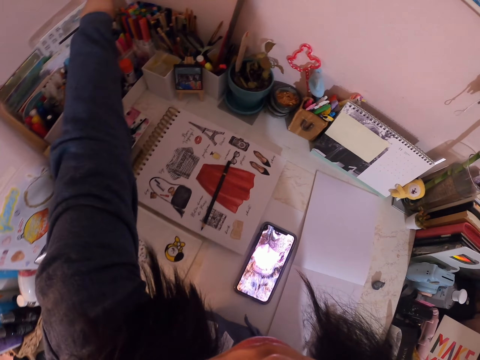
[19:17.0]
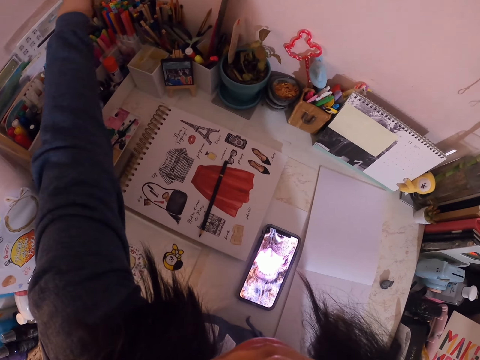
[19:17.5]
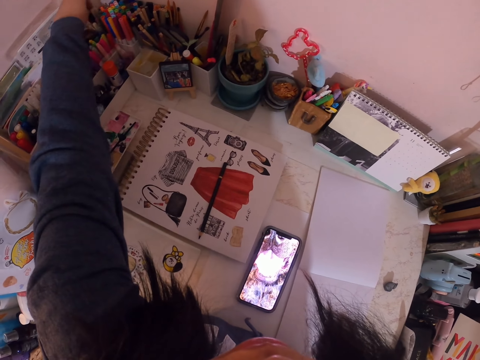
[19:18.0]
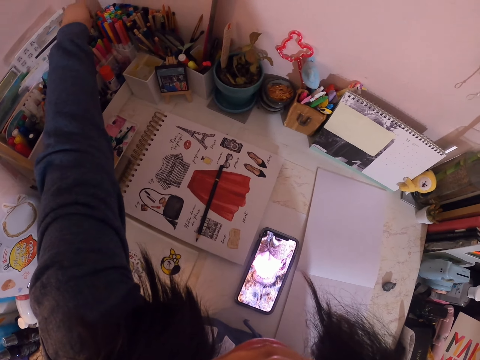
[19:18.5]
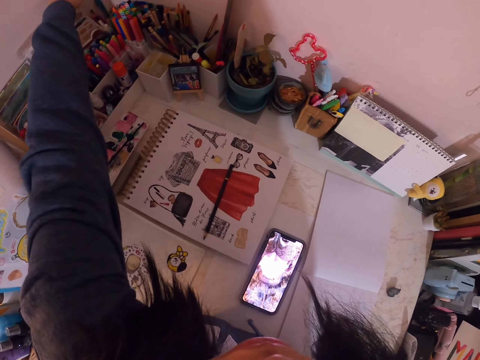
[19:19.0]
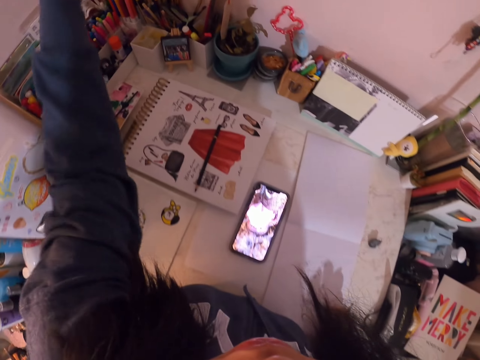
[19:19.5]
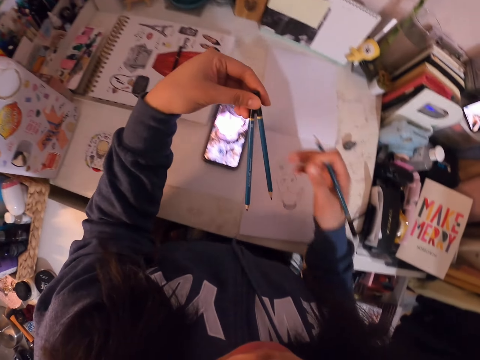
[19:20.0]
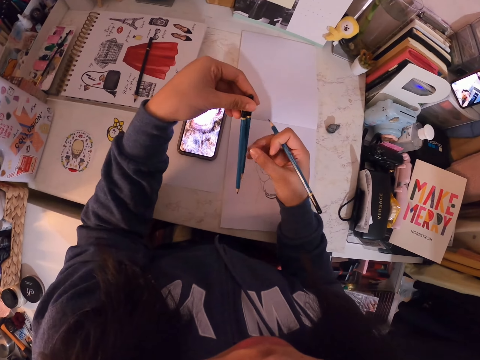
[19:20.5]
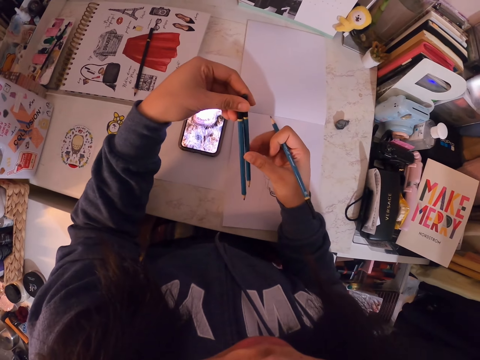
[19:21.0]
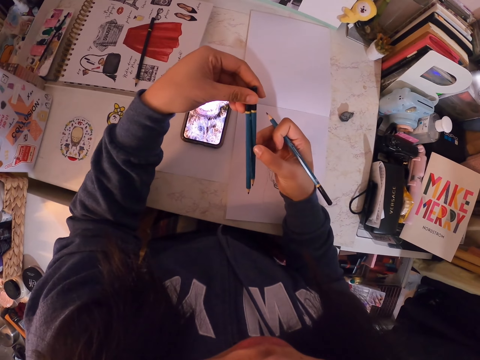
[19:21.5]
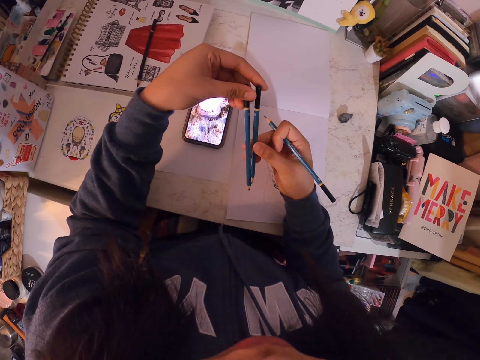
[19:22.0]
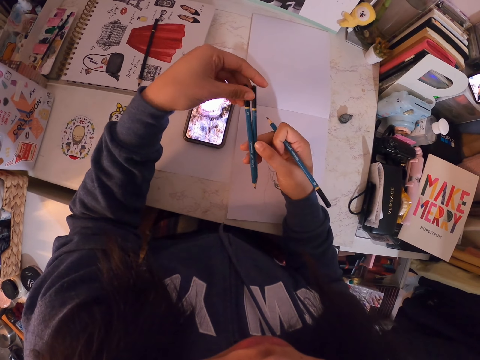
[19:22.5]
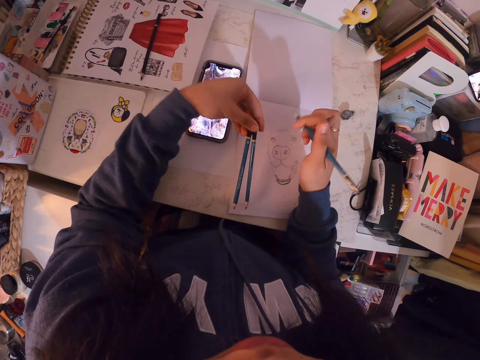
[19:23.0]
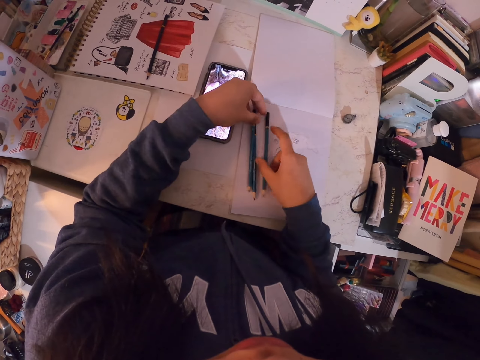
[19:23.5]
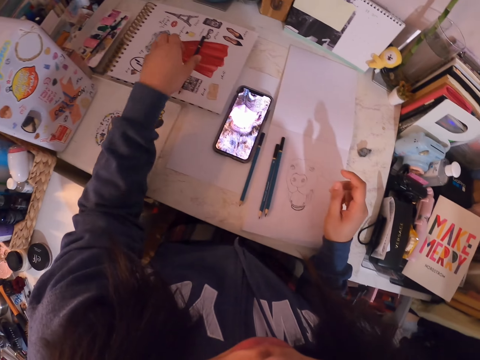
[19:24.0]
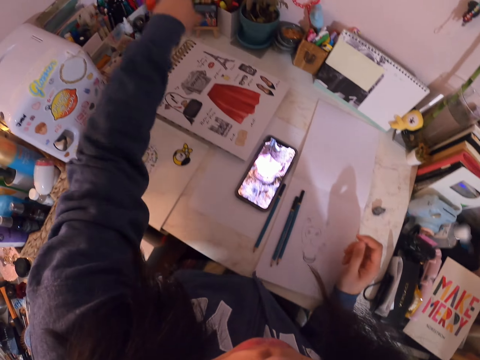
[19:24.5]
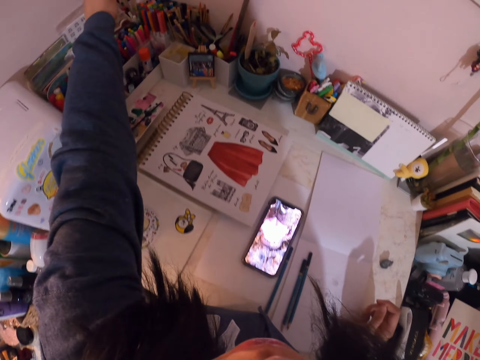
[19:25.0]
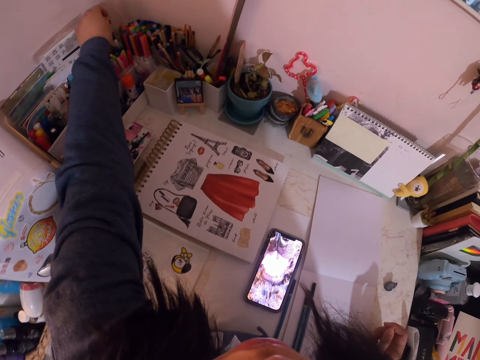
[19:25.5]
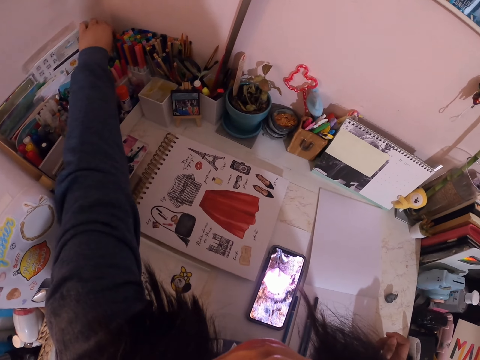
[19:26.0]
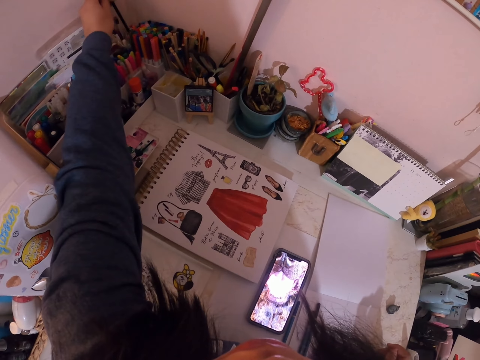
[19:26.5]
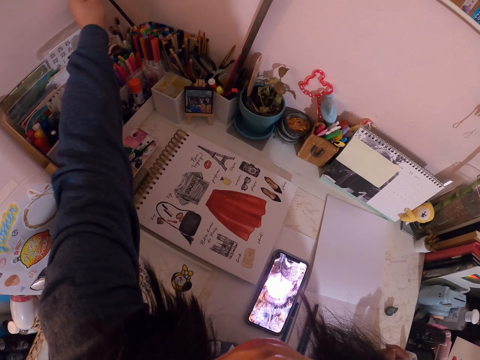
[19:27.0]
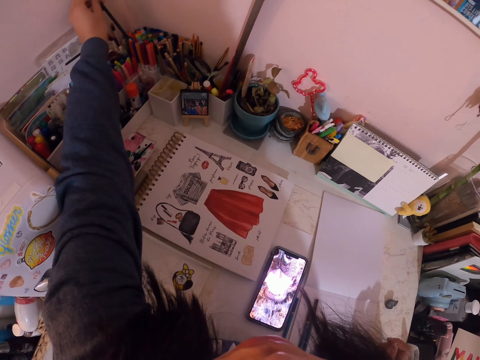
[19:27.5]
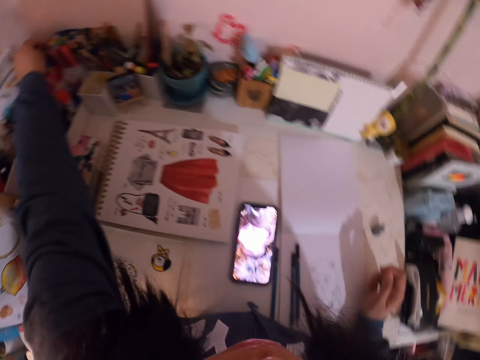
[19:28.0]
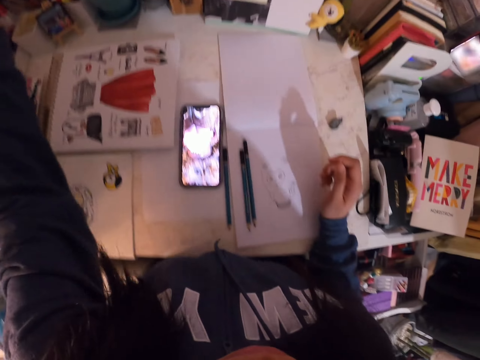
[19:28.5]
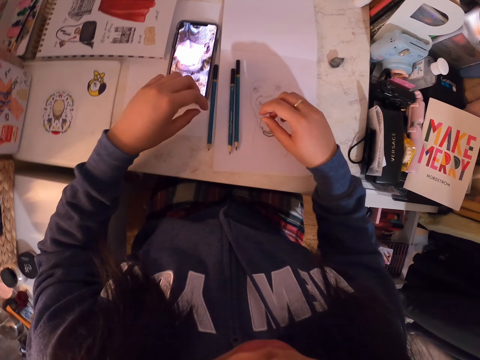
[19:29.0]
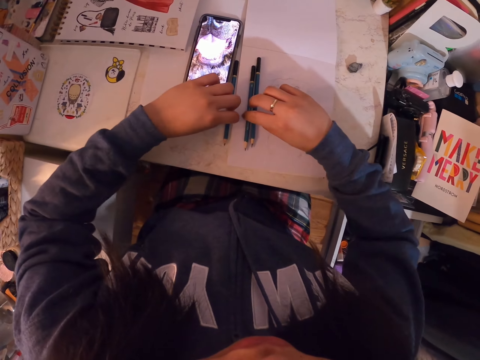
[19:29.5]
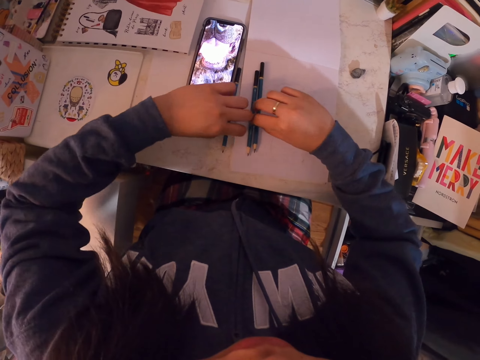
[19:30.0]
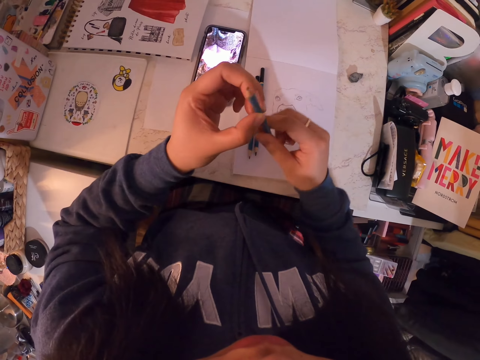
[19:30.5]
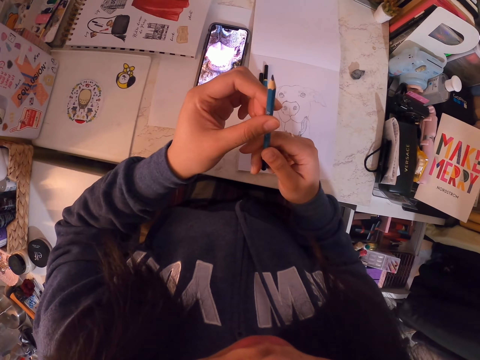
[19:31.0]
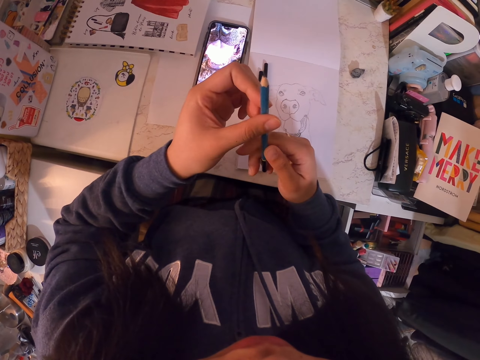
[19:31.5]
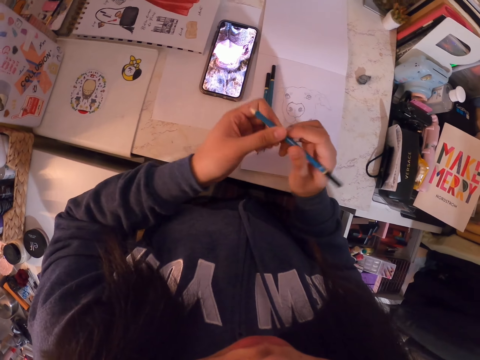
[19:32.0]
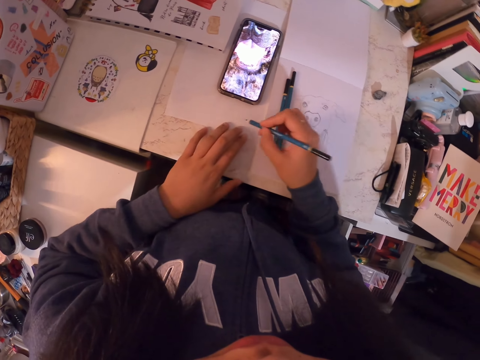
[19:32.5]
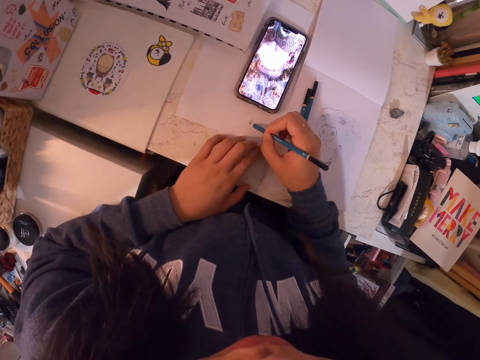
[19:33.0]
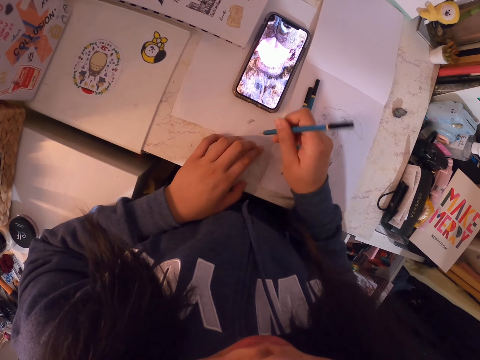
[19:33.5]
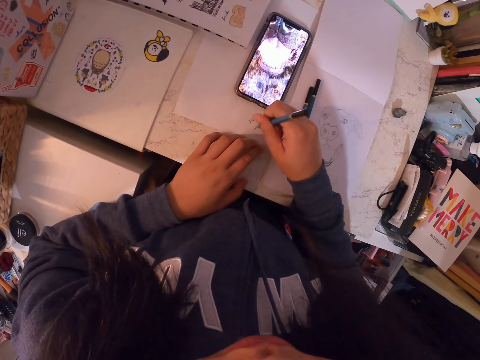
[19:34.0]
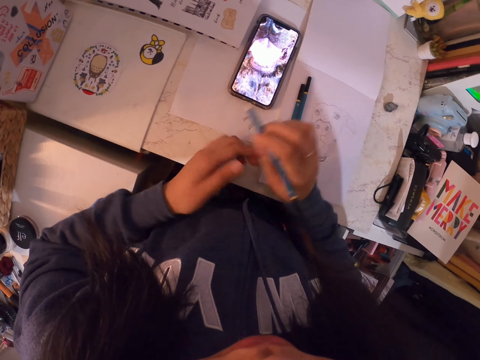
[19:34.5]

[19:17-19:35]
The camera wearer picks up two art pencils. They look at the art pencils. They hold the pencils with hands. They touch the pencil. They drop the art pencils on the art book. They pick up the black pencil from the book with the left hand. They put the black pencil away in the box. They pick up the pencil with the left hand, hold the pencil, and put the pencil in the box. They pick up one art pencil from the art book. They hold the pencil. They look at the pencil. They put the left hand on the table. They try out the pencil on the paper.

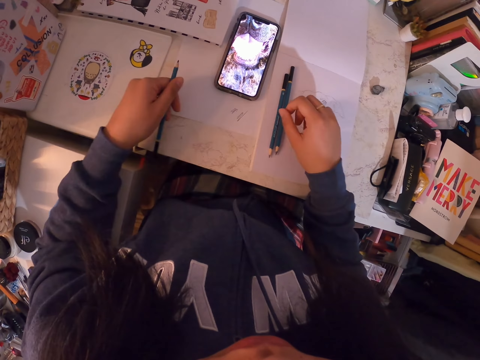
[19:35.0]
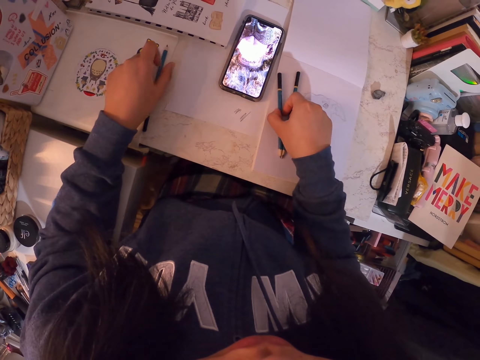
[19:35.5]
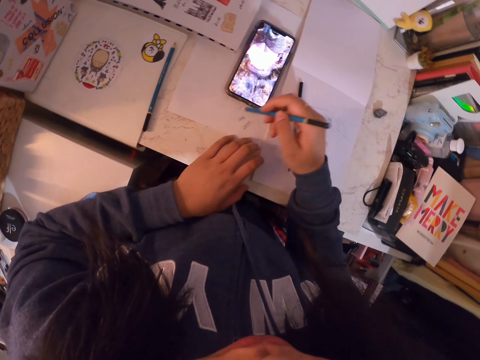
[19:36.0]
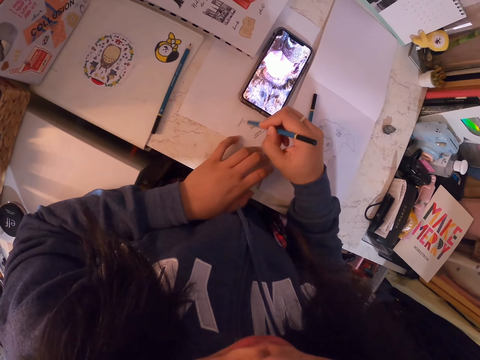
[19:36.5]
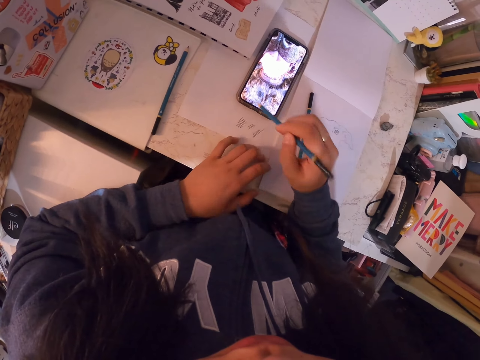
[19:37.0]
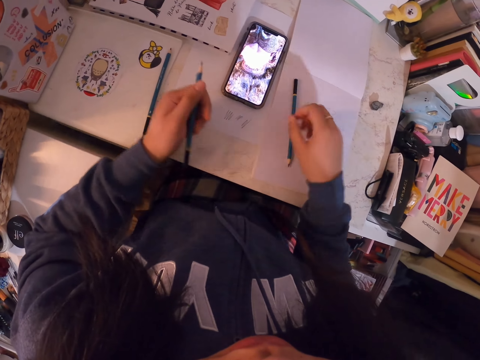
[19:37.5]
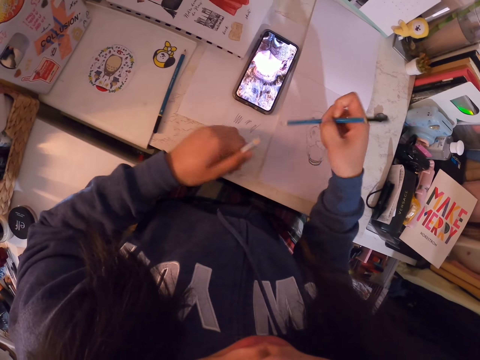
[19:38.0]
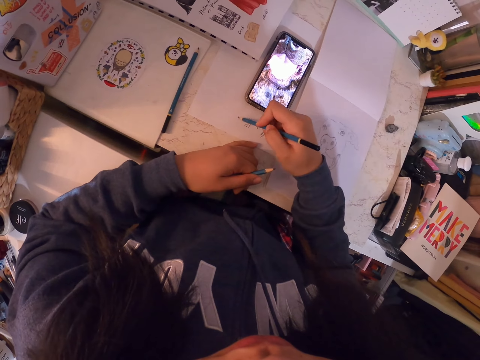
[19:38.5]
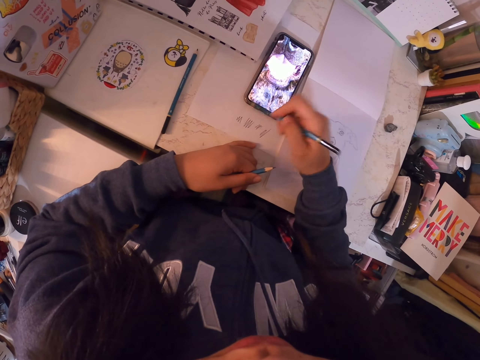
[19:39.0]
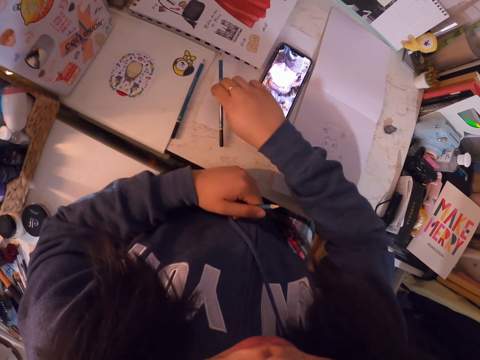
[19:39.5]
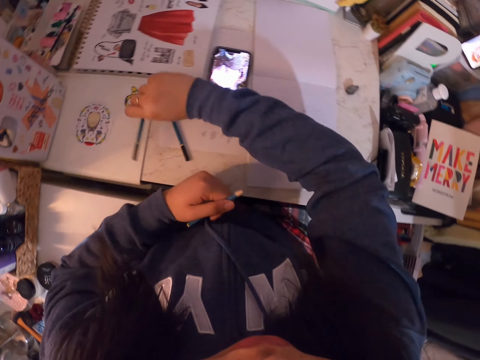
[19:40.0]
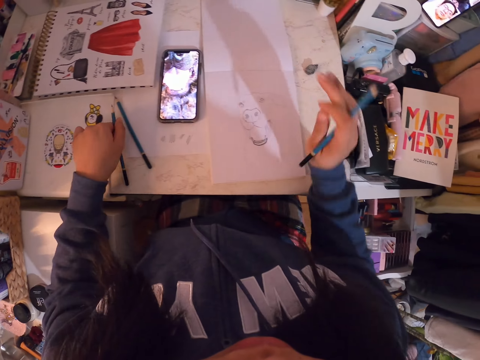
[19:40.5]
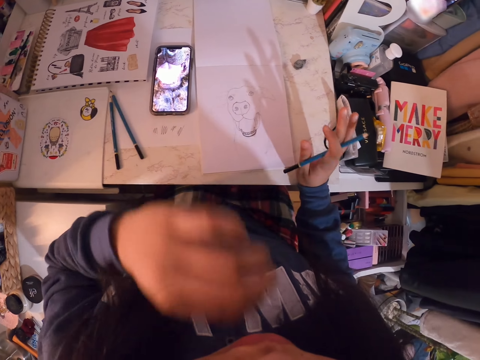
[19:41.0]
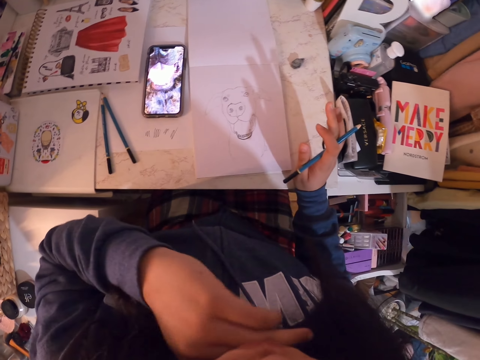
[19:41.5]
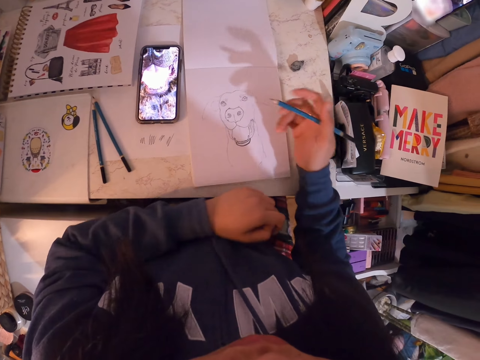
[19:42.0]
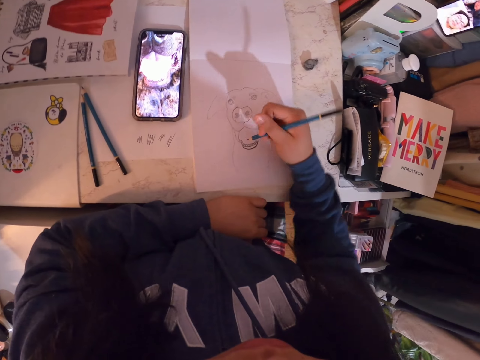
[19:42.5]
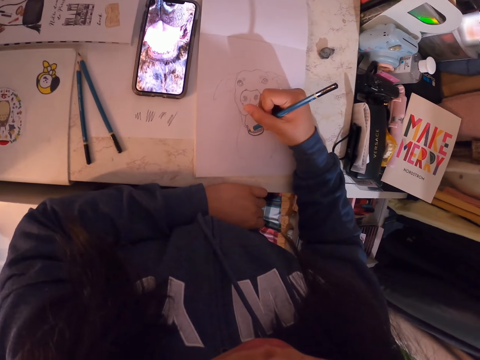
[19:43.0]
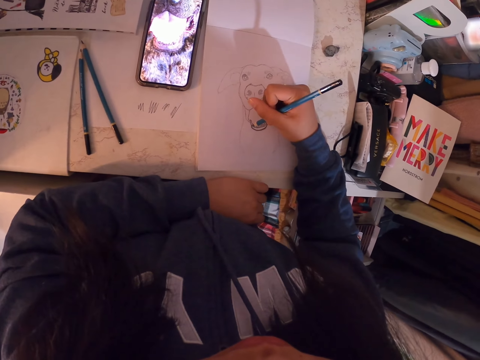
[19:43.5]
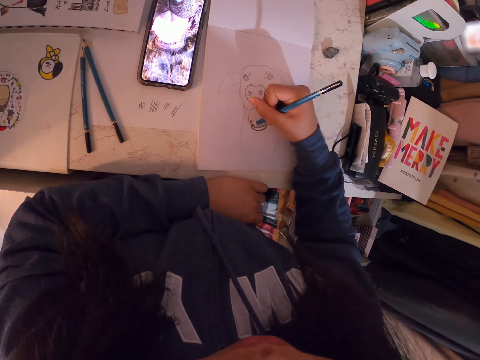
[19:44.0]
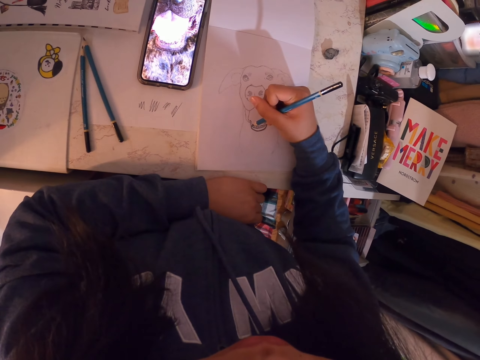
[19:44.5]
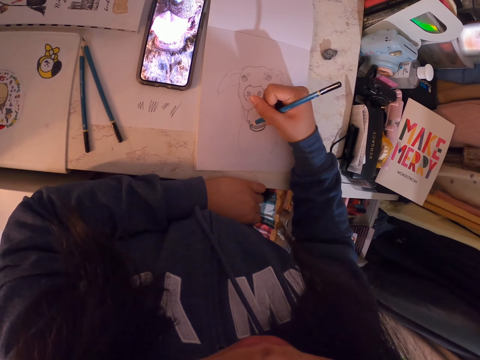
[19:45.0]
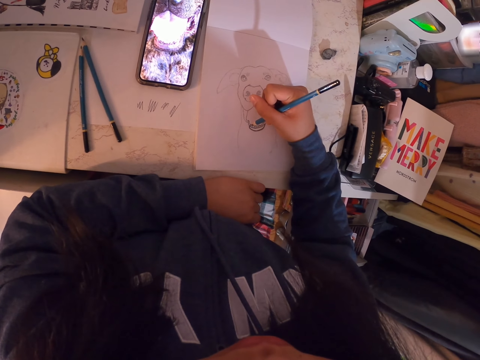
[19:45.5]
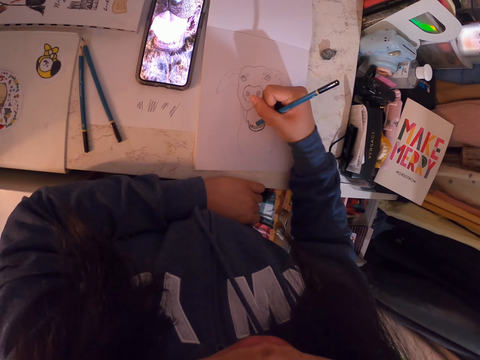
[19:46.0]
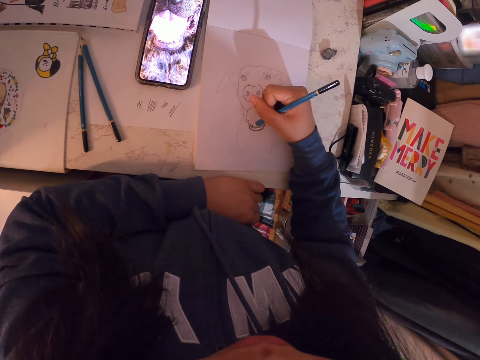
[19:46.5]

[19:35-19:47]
The camera wearer puts the pencil aside on the table. She holds the pencil with the left hand. She picks up the second art pencil from the art book. She holds the pencil. She tries out the art pencil on the paper. She holds the art pencil in her left hand. She picks up the third art pencil from the book. She tries out the art pencil on the paper. She puts the art pencil aside on the table. She picks up the first art pencil from the table. She puts the art pencil in her left hand aside. She holds the pencil. She lifts the hand. She scratches her face. She puts the hand on the table. She draws in the art book with the art pencil.
